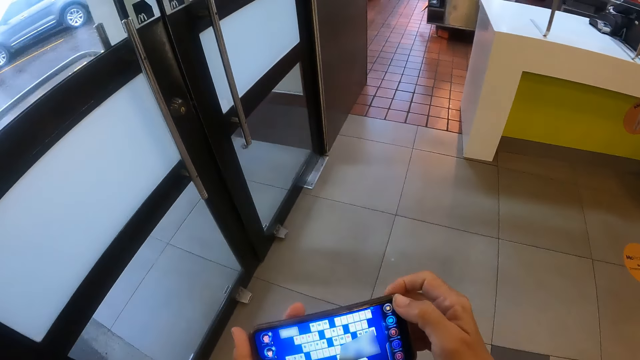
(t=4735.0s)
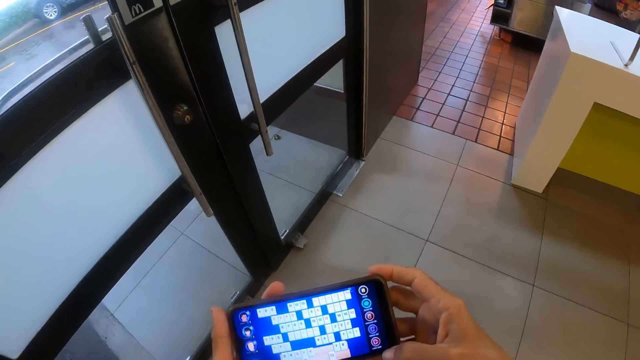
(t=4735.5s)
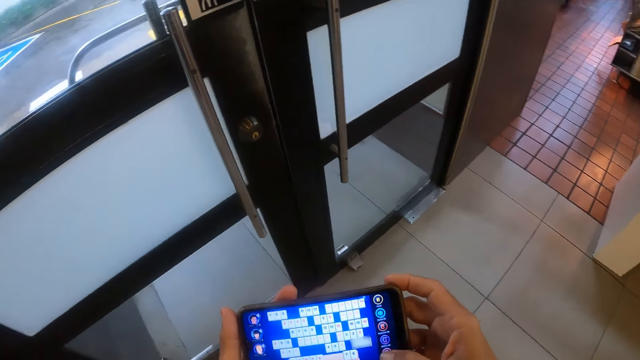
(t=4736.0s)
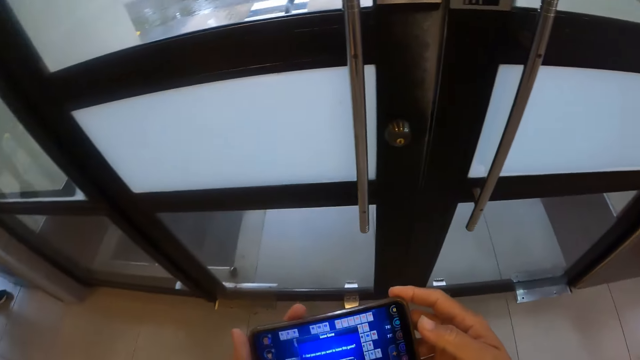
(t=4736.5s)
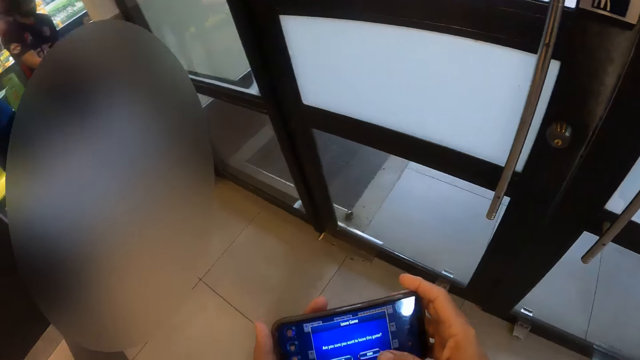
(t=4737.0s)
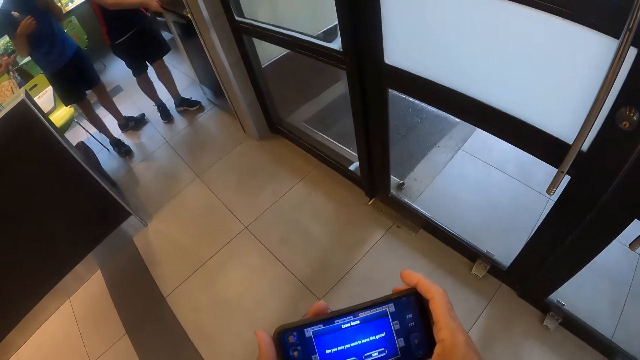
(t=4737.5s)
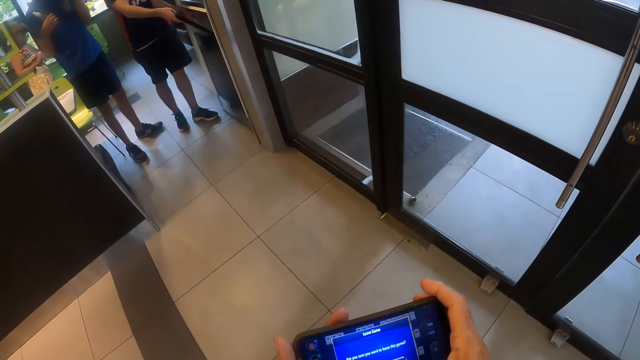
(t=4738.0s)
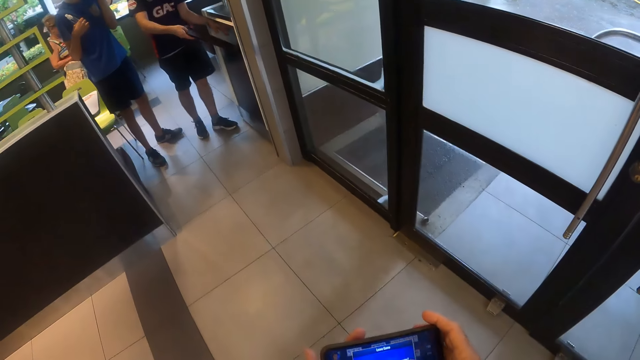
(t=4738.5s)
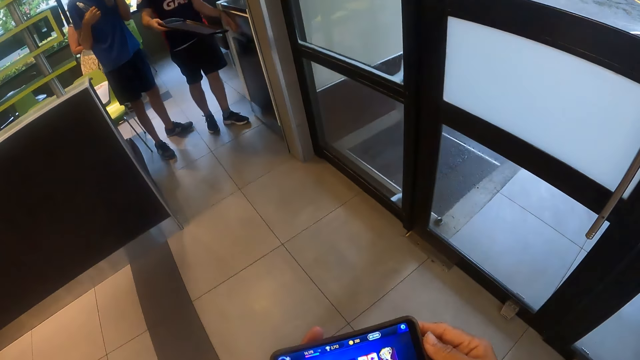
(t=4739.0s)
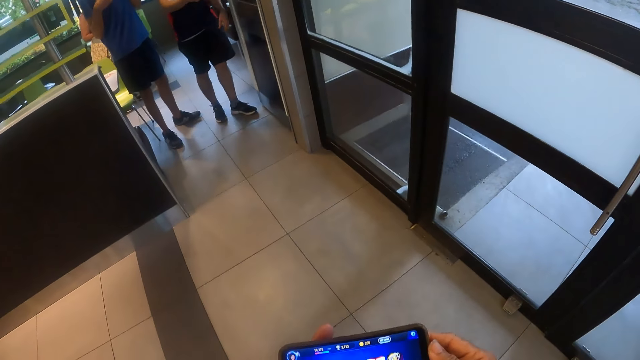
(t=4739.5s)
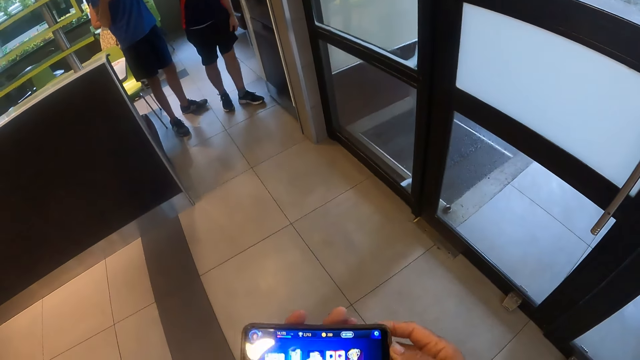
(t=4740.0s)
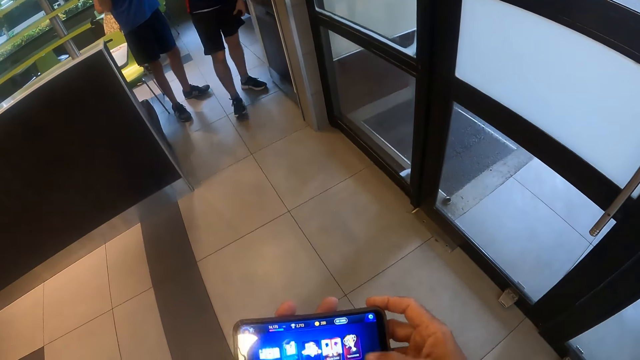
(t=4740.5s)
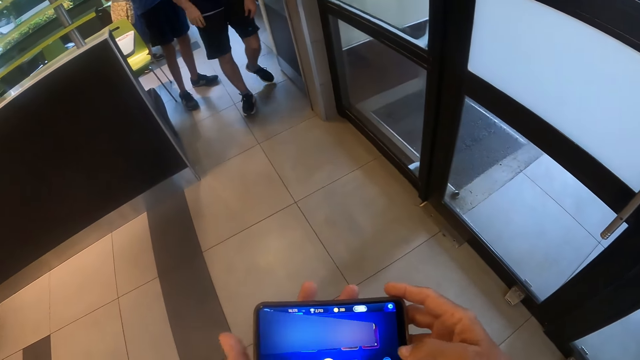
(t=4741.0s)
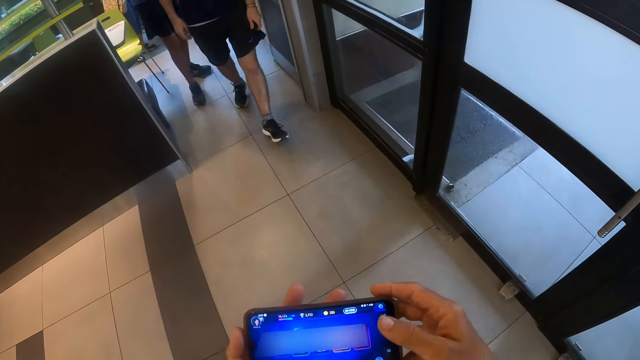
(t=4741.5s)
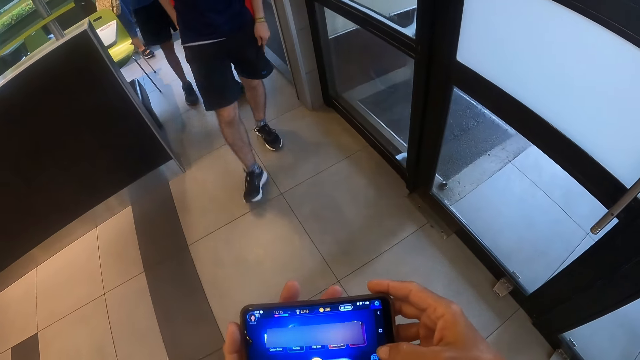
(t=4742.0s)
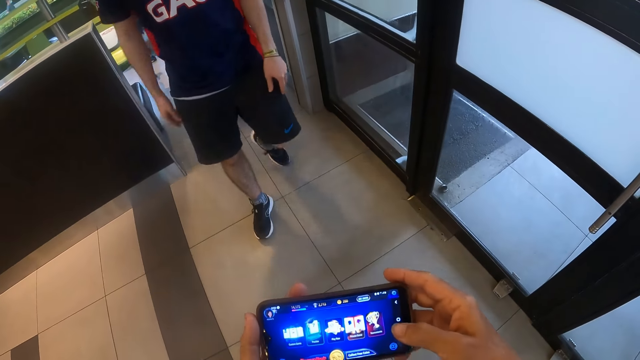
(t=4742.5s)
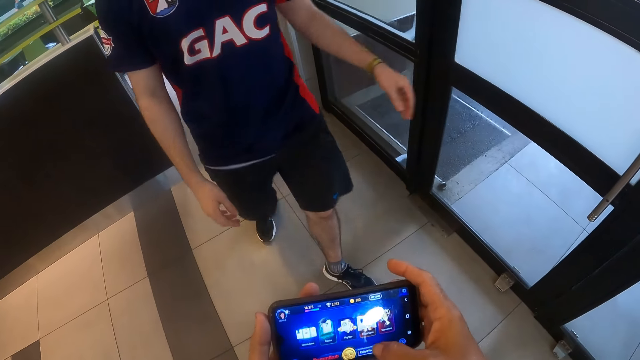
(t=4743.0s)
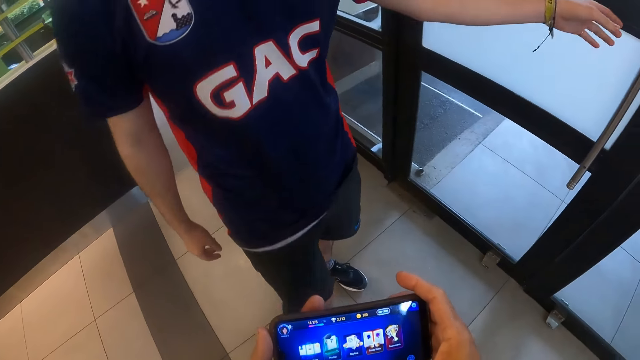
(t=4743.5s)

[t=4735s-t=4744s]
The camera wearer plays the game on his phone.

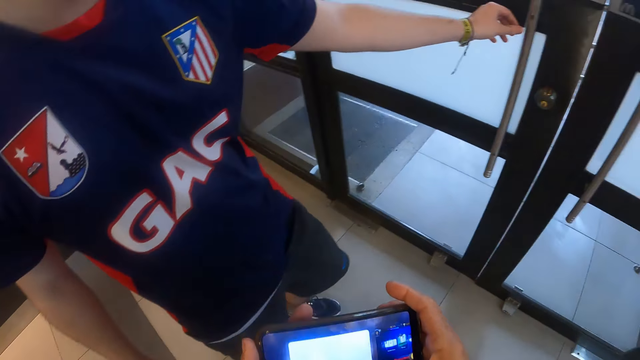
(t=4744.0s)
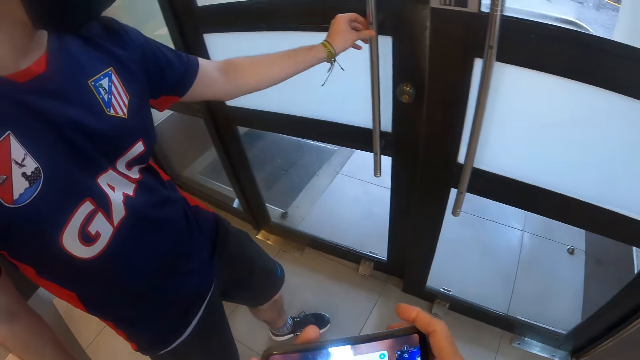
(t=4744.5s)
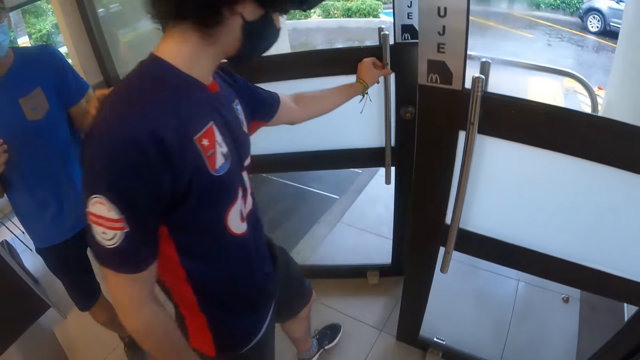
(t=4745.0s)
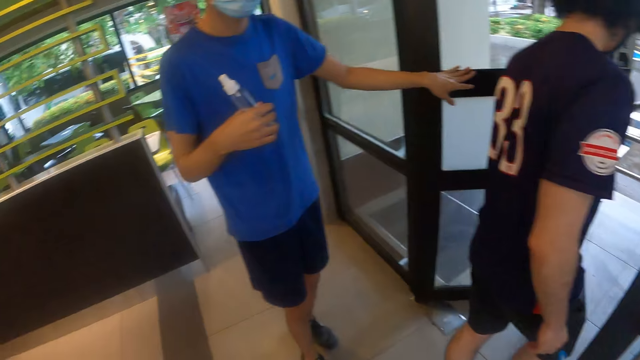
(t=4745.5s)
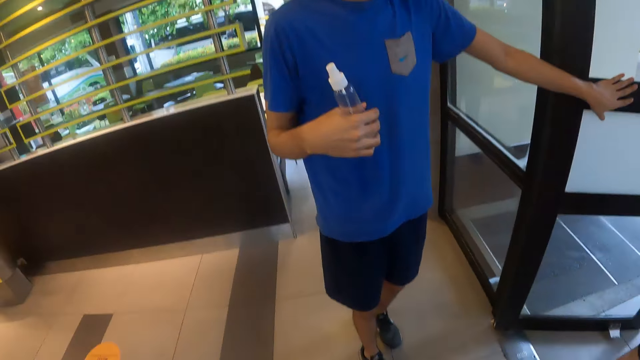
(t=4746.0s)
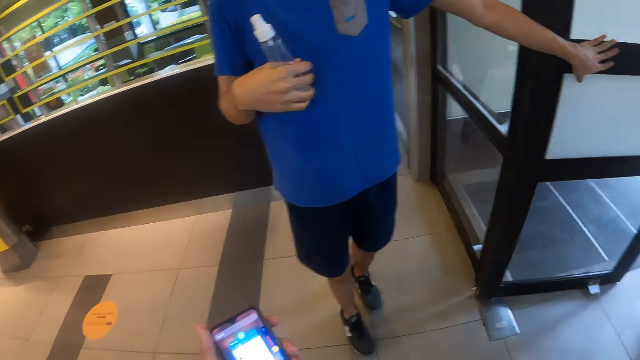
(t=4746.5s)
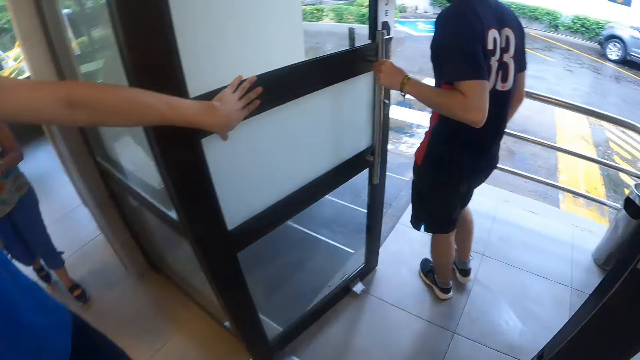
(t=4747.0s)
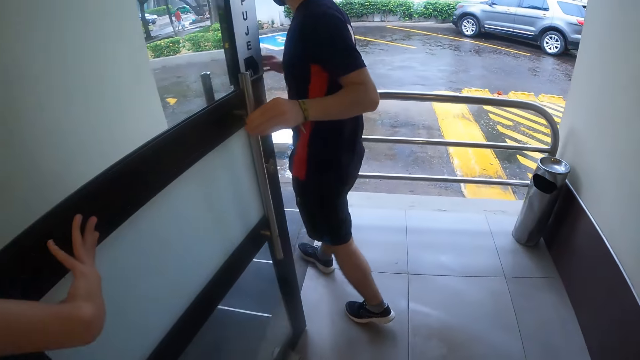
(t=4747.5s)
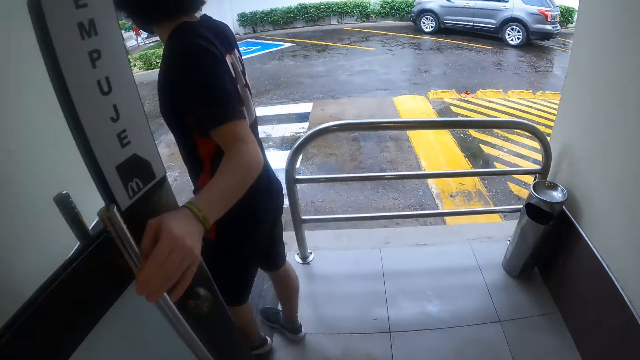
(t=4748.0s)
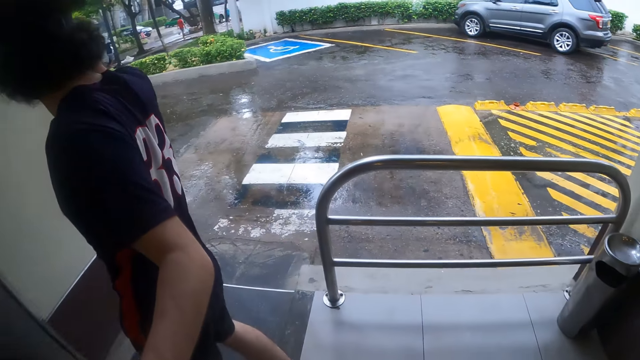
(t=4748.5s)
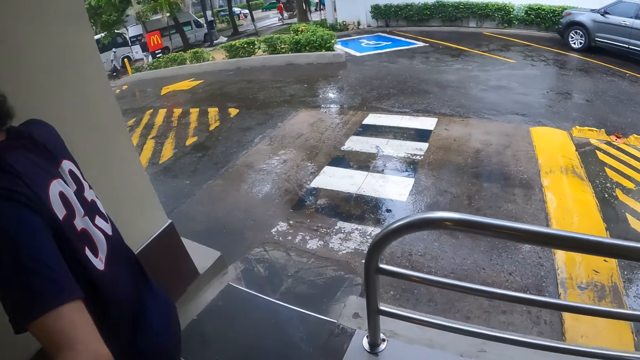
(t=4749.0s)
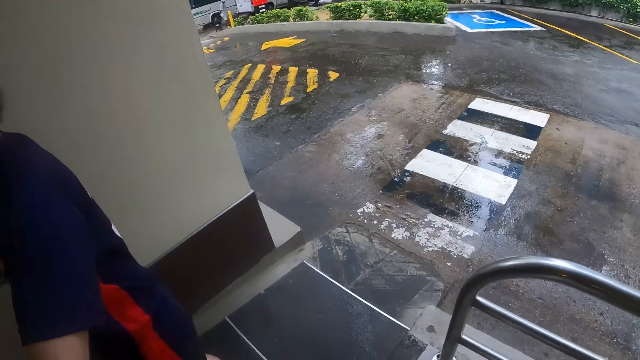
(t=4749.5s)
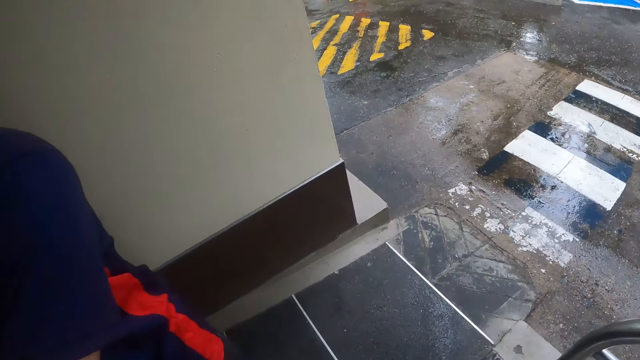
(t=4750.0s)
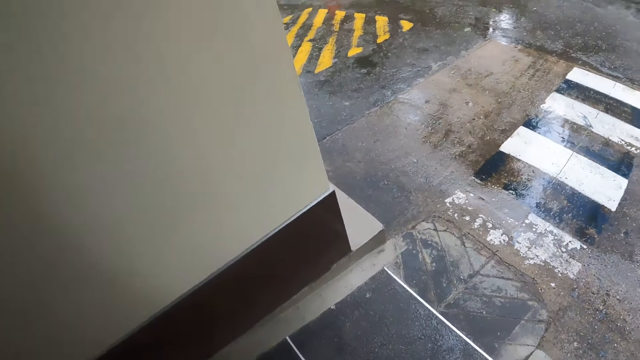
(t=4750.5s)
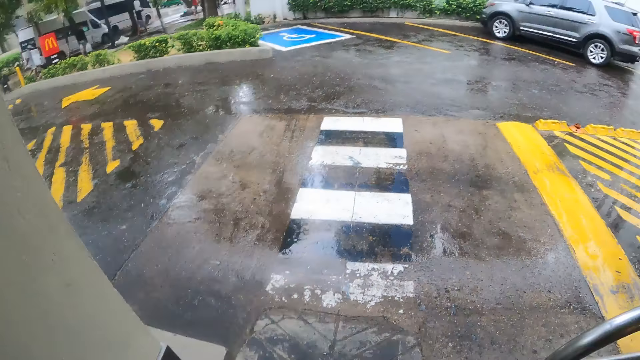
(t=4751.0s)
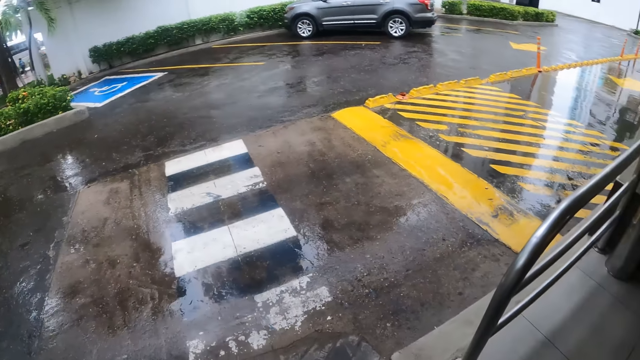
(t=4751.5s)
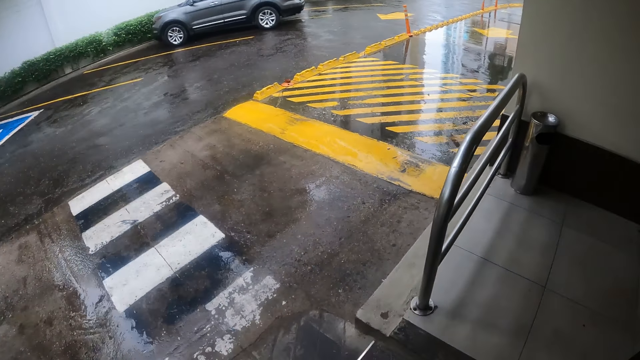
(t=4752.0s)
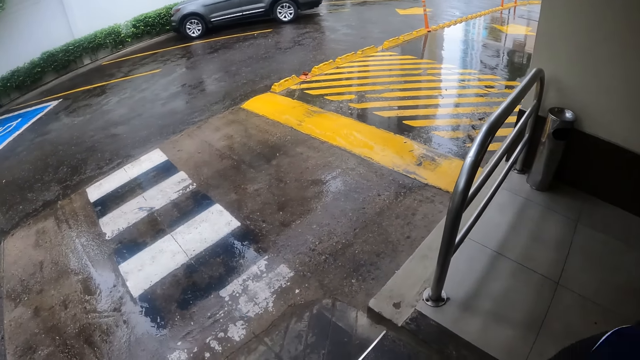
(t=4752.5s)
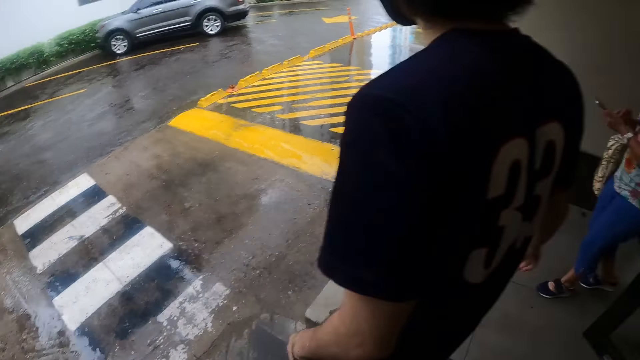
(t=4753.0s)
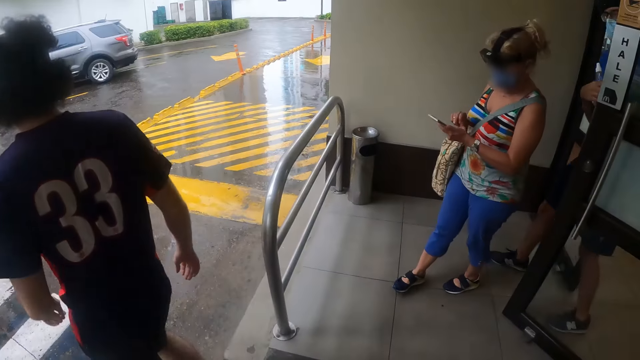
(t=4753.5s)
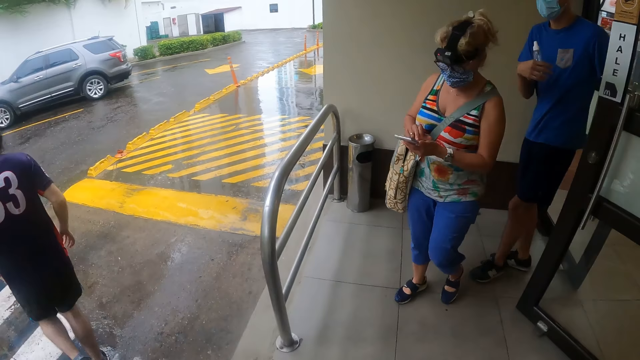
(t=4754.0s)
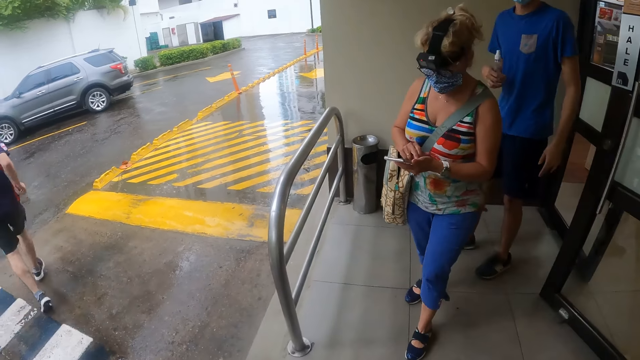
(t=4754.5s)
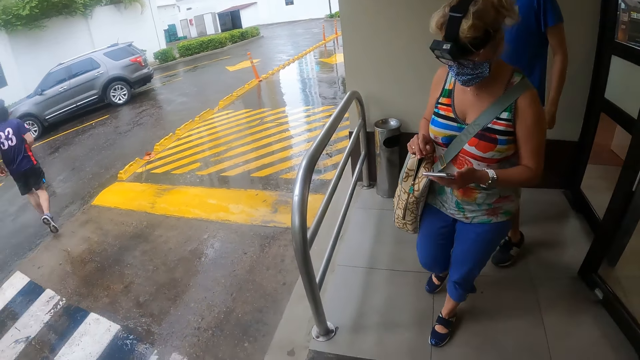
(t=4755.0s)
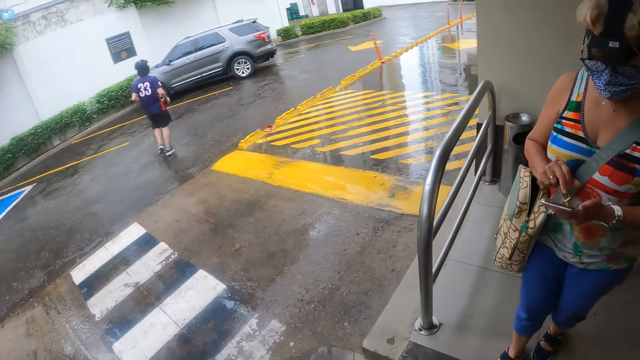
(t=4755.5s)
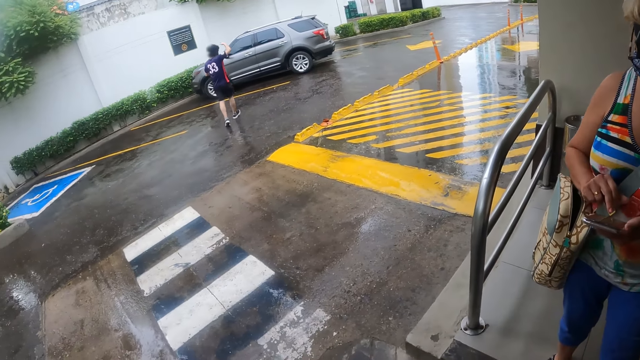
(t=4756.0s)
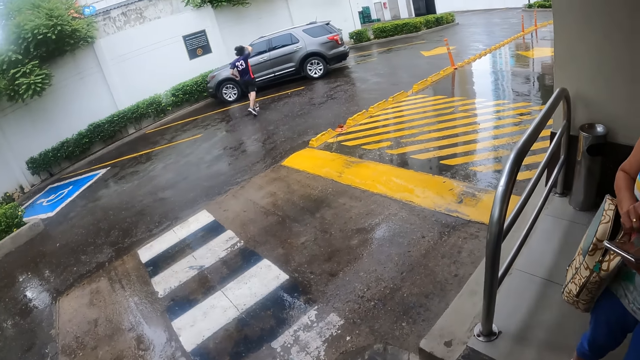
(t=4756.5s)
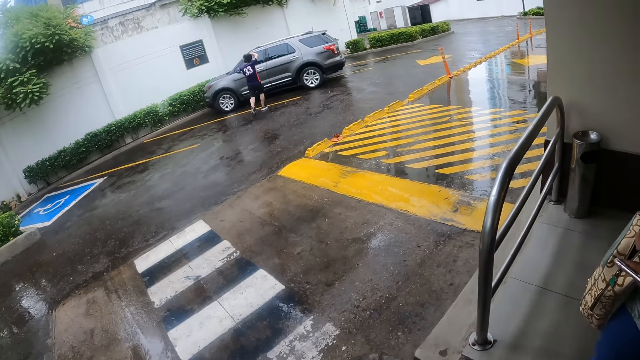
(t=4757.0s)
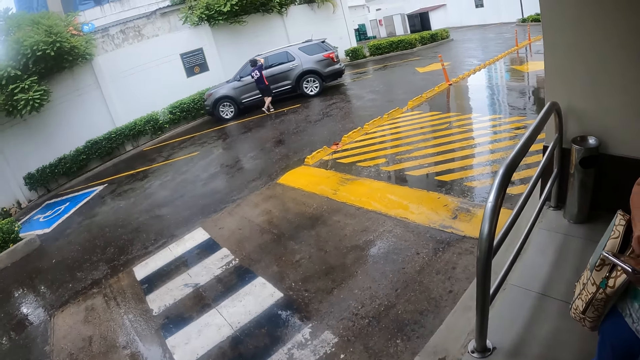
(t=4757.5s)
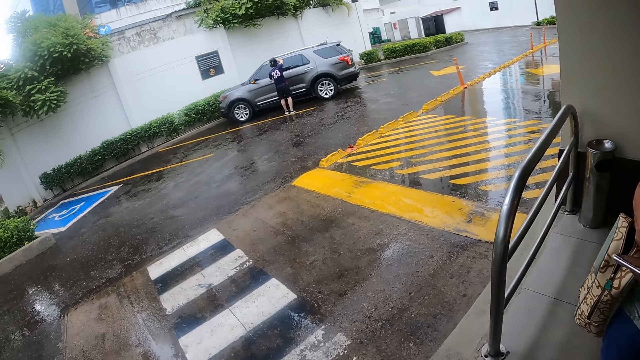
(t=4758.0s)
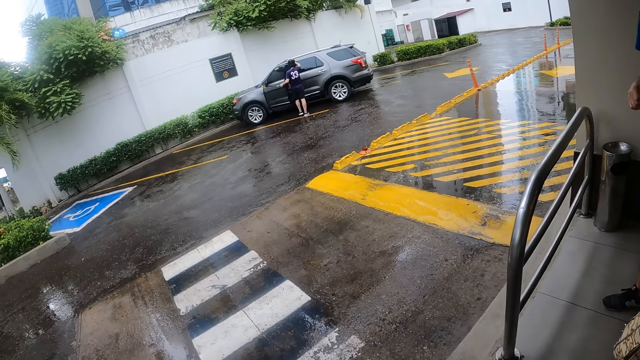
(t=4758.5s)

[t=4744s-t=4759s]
A man opens the door. Another man holds the bottle. The other man holds the door. The camera wearer walks on the floor to the parking lot. They look around. They look at a woman. The woman scrolls the phone. The camera wearer looks at the car.
